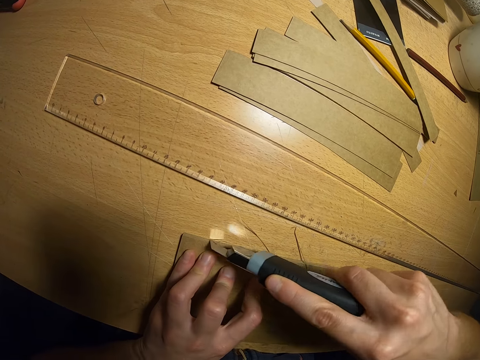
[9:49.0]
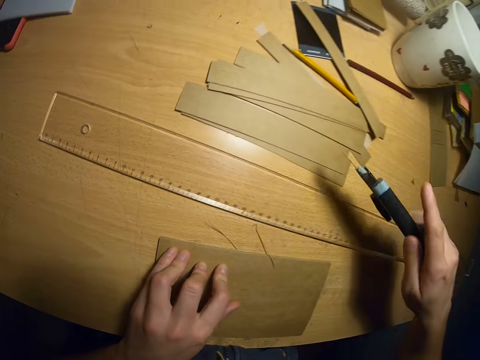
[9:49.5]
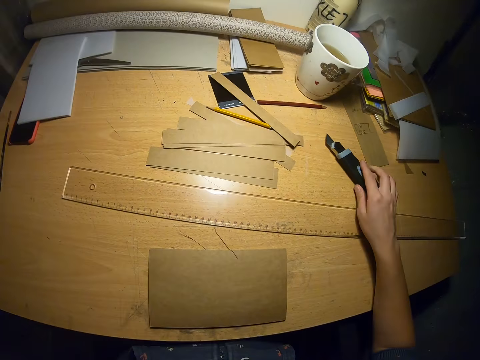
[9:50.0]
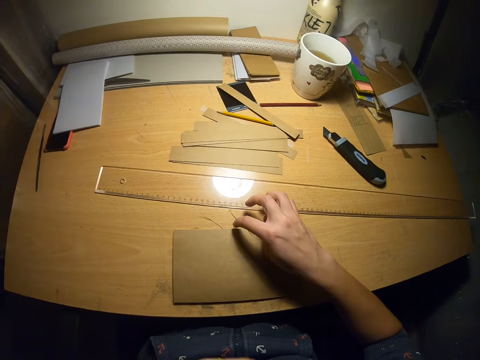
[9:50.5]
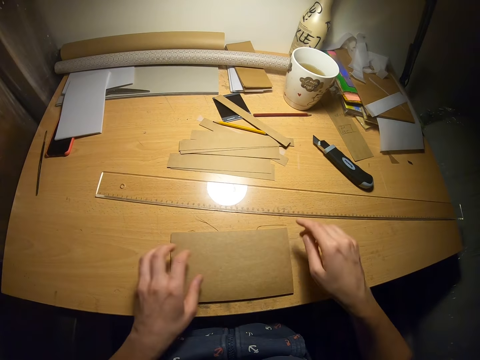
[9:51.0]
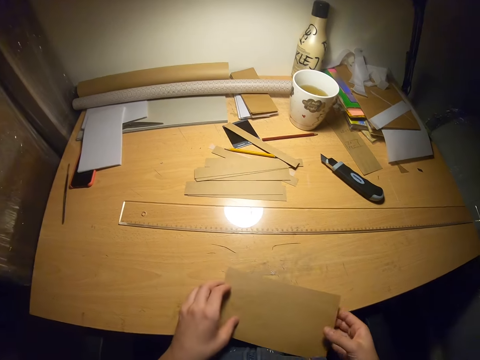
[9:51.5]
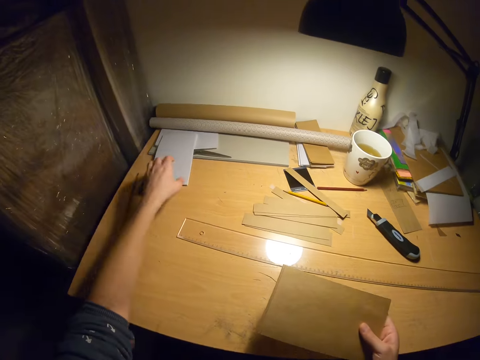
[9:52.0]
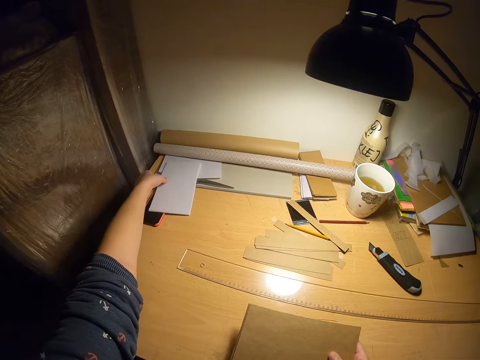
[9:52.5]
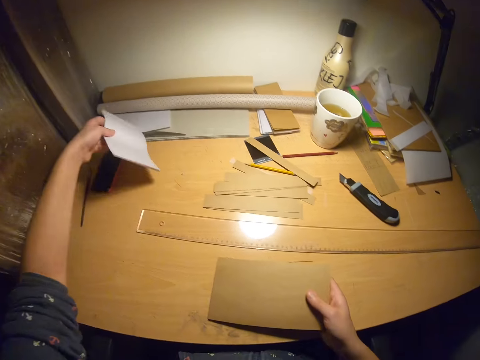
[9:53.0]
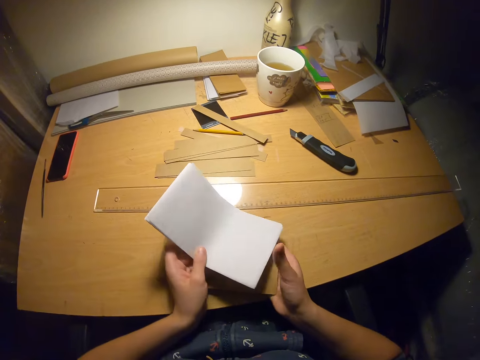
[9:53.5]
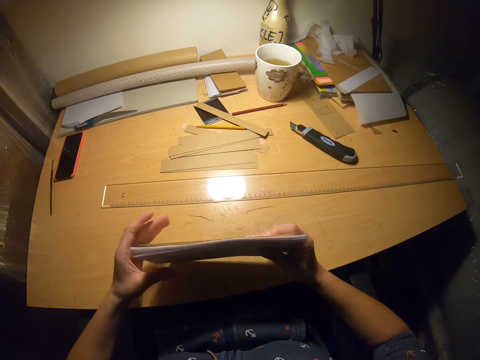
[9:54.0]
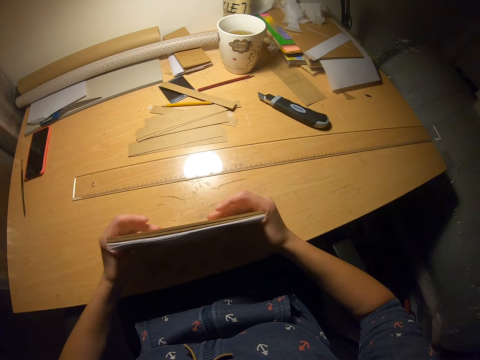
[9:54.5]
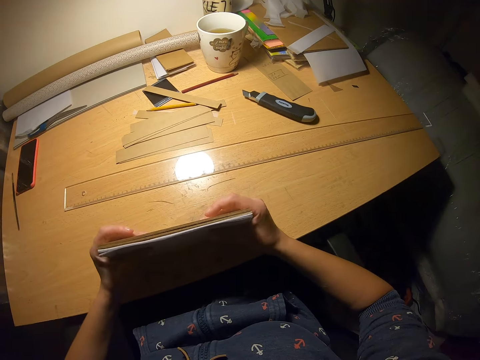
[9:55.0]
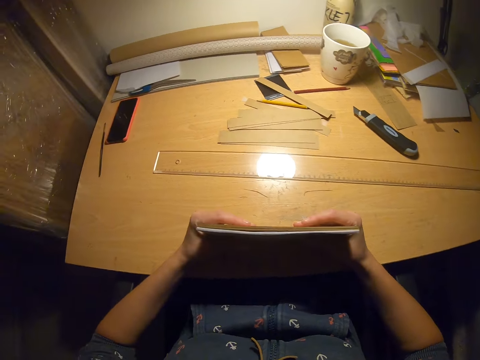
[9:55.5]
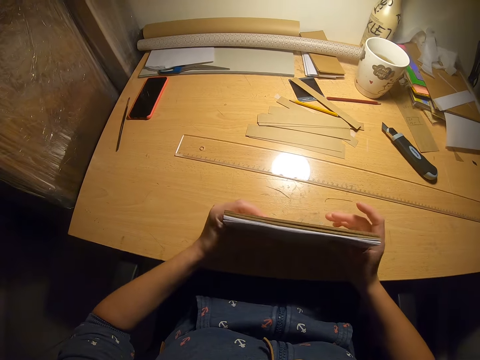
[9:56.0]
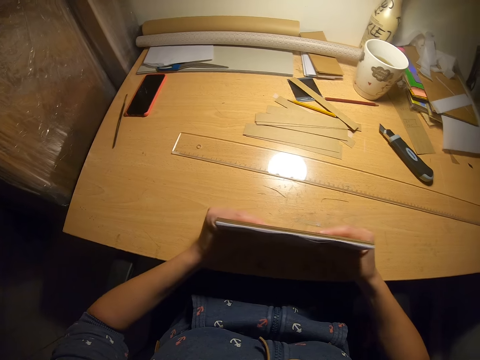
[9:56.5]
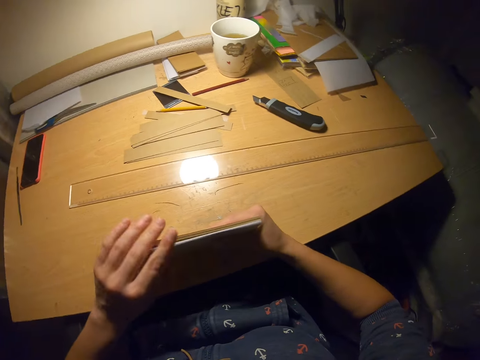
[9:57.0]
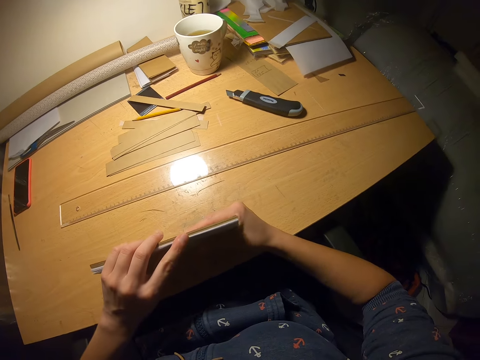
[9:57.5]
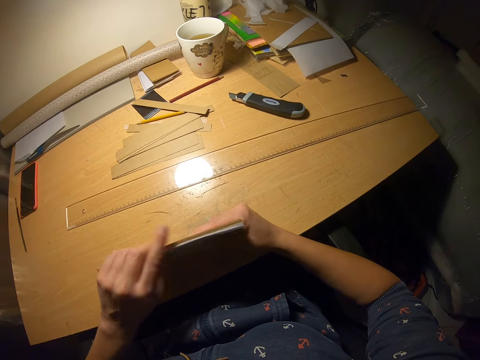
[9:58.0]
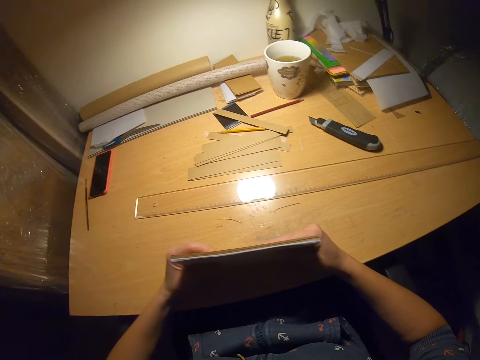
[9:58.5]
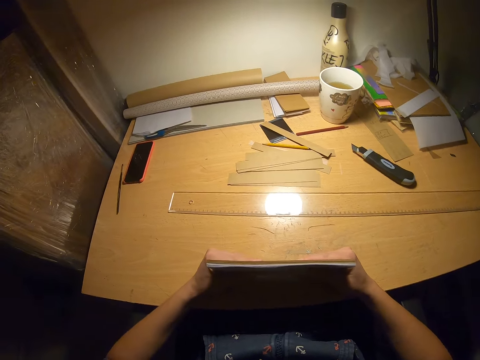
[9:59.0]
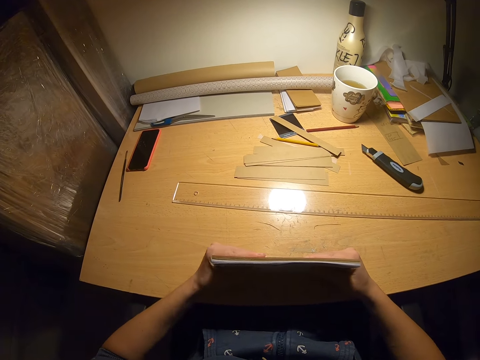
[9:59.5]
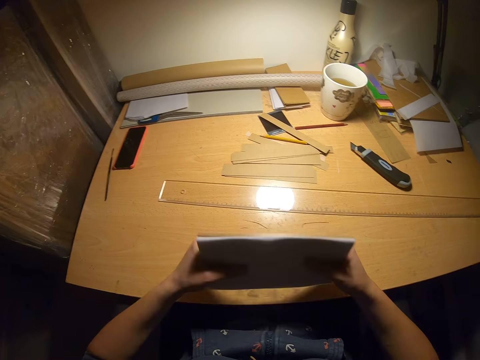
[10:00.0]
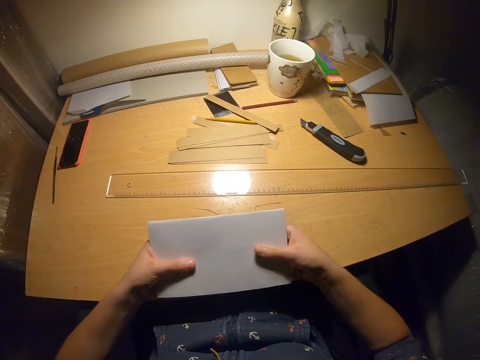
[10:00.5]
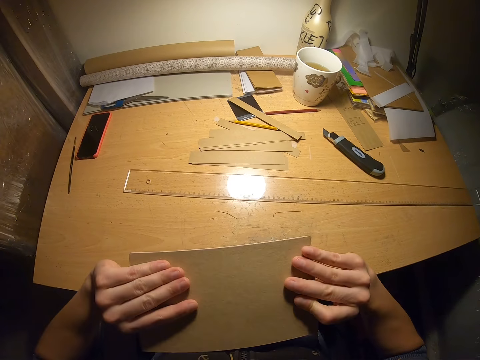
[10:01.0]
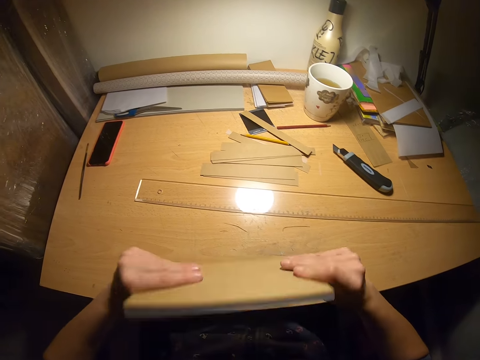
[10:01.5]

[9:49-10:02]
The camera wearer drops the paper cutter on the table. They remove the cut pieces of paper. They pick up the white papers from the table. They arrange the cardboard with both hands. They look at the papers.

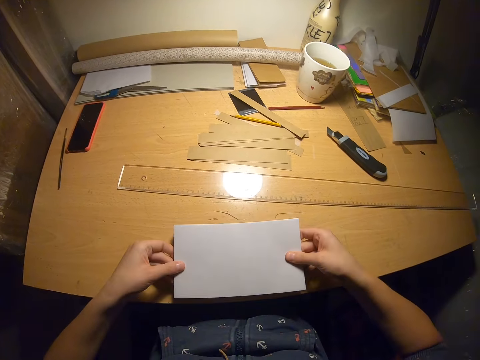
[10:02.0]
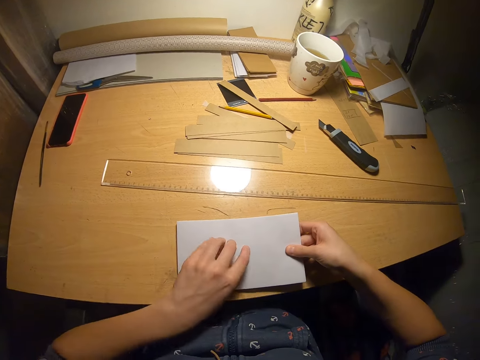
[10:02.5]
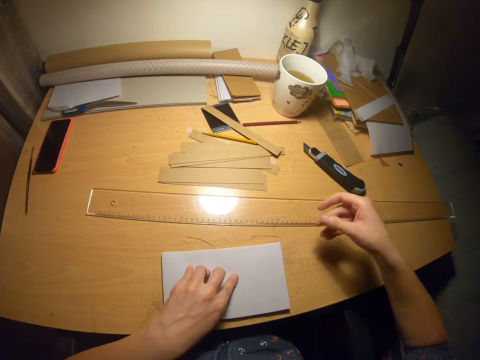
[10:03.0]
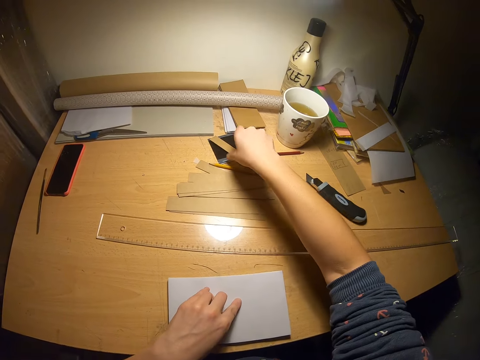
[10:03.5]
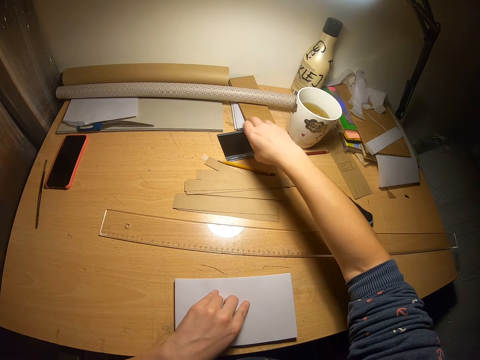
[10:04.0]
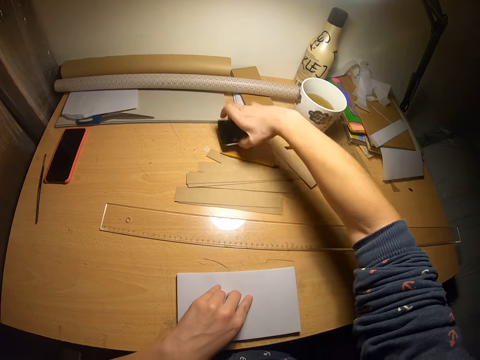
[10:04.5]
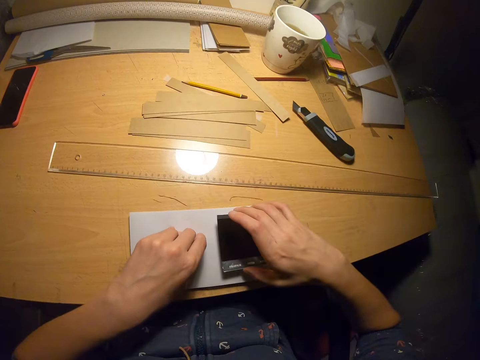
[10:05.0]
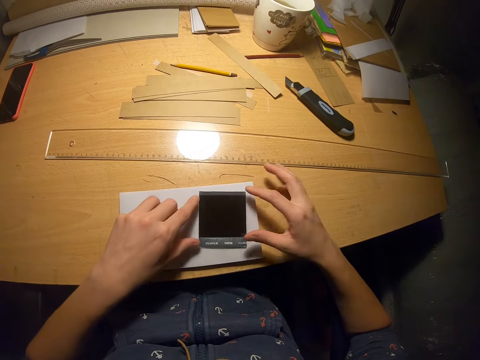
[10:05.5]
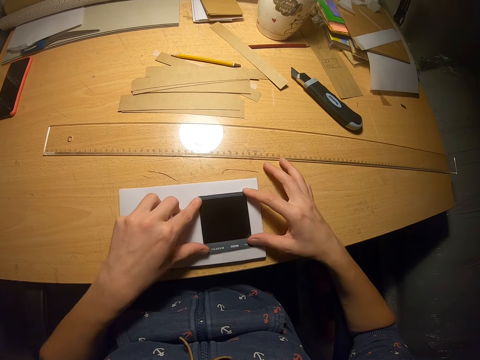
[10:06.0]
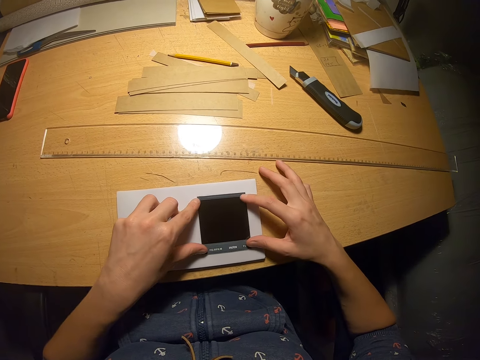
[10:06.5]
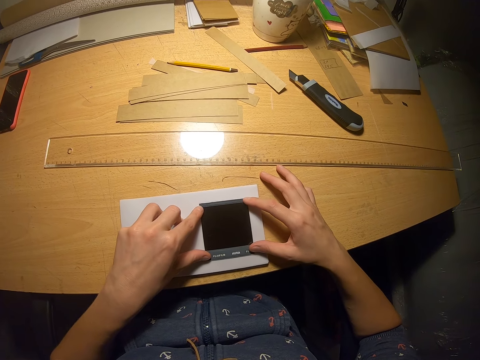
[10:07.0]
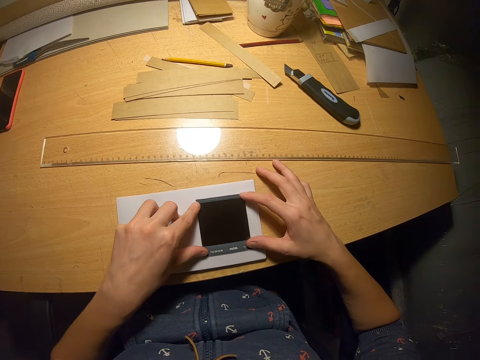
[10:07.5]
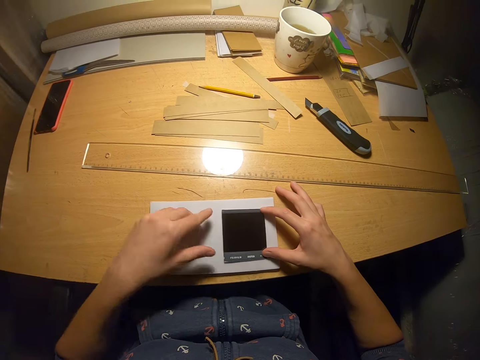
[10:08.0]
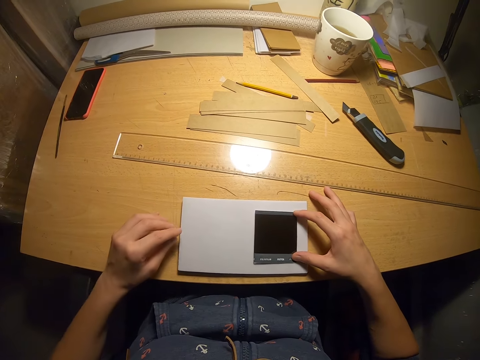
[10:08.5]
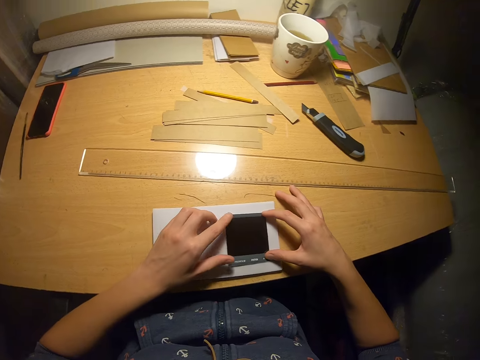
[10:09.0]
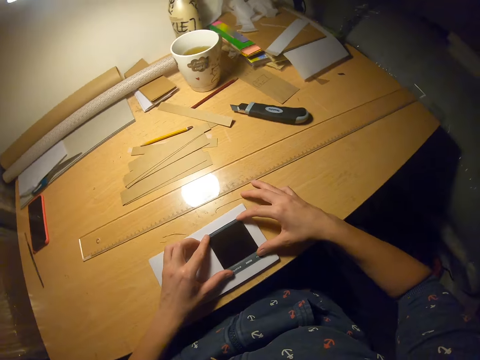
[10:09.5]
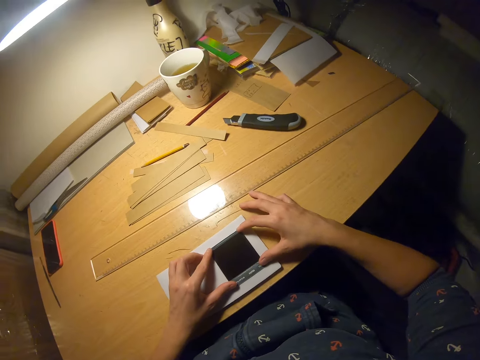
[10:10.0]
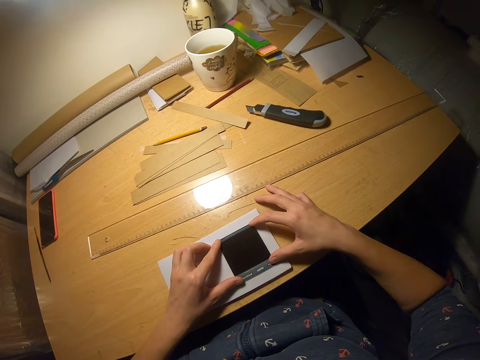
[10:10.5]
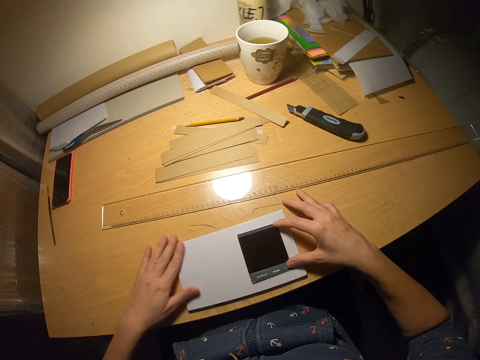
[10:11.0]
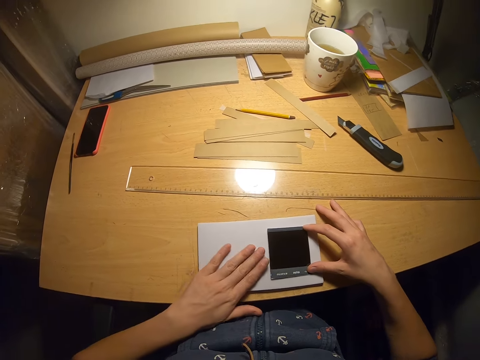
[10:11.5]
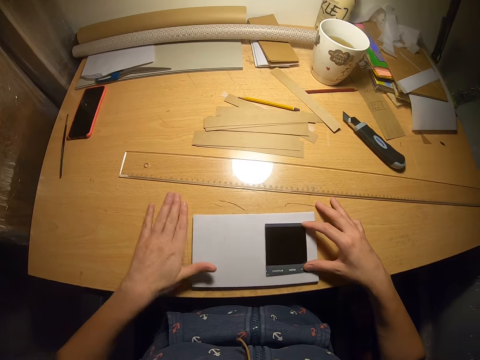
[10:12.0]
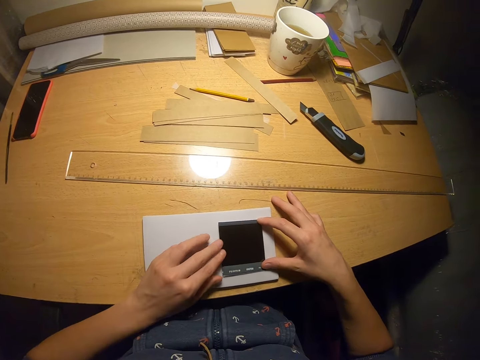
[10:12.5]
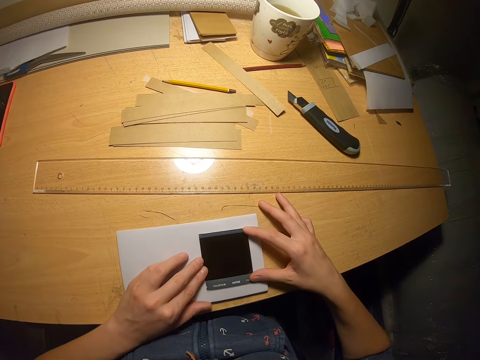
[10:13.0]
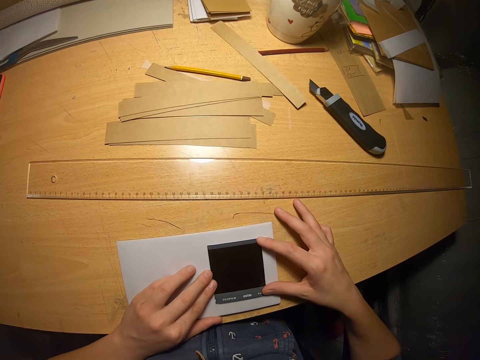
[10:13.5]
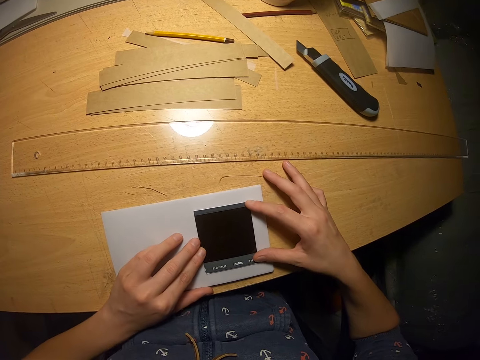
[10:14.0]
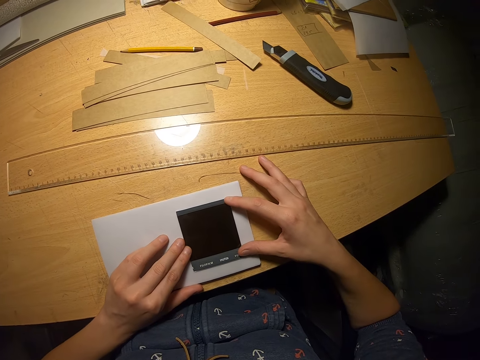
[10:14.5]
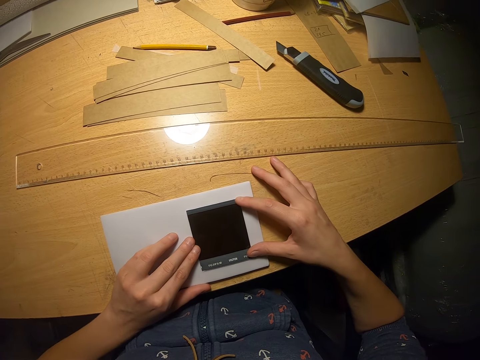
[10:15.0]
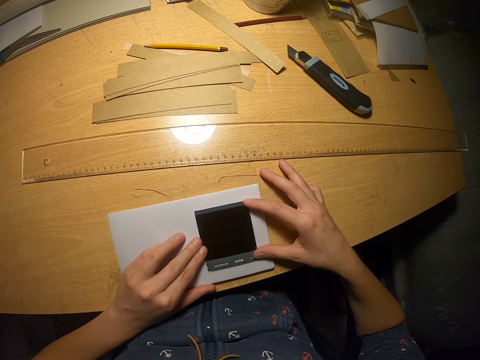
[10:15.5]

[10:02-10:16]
The camera wearer picks up a black card from the table. They place the black card on the papers. They adjust the black card on the papers. They look at the black card.
